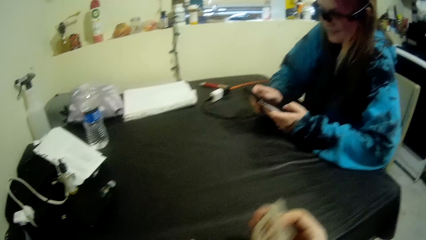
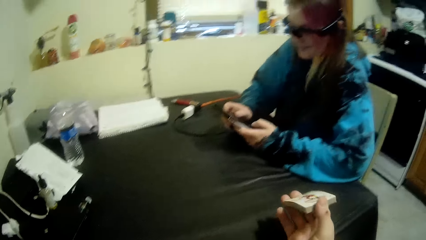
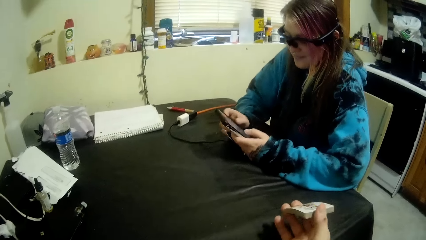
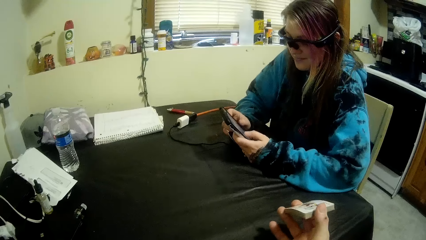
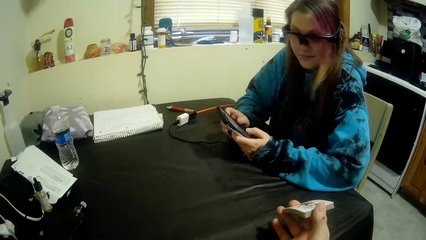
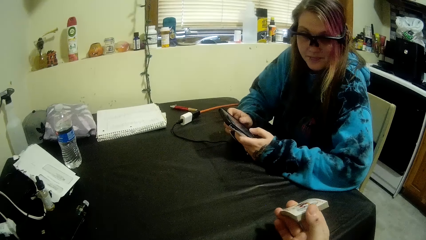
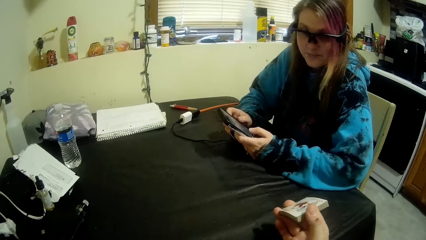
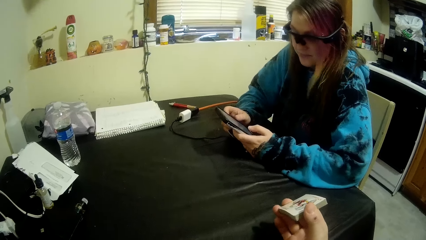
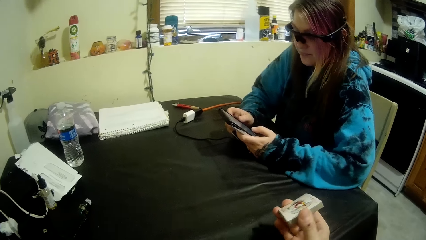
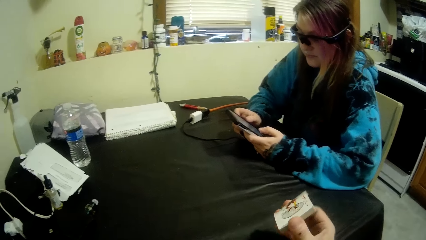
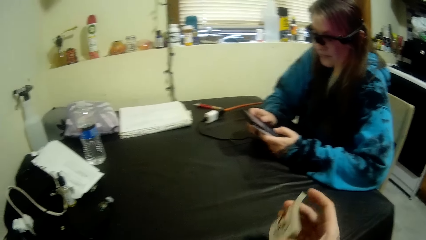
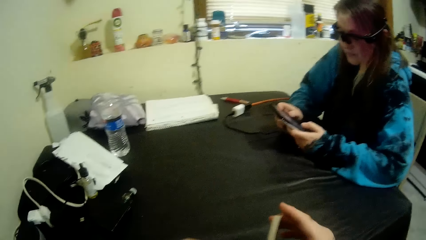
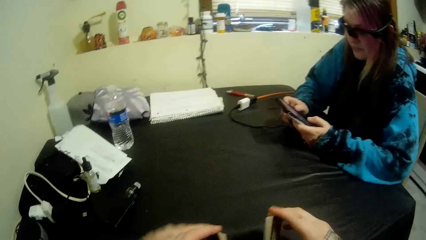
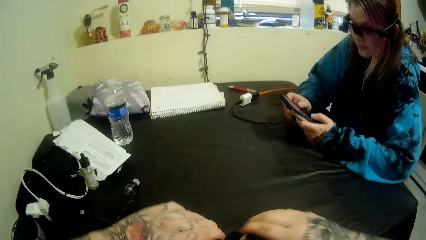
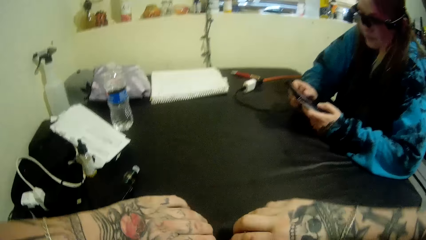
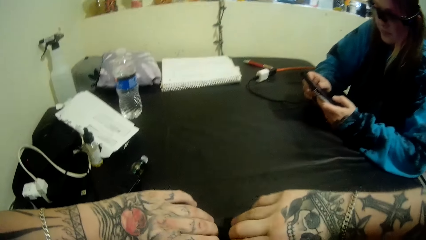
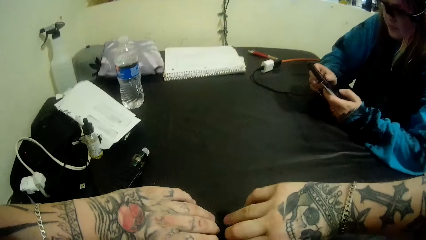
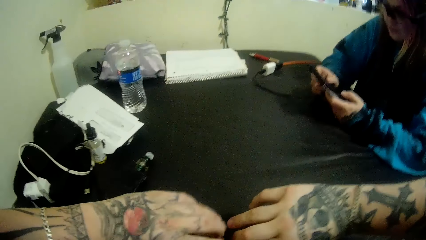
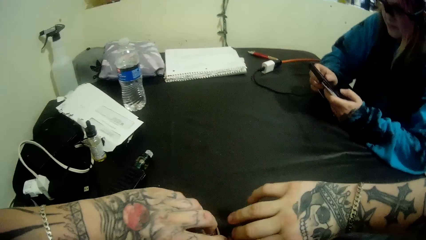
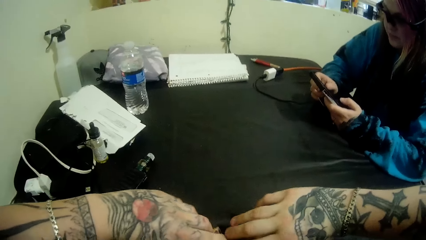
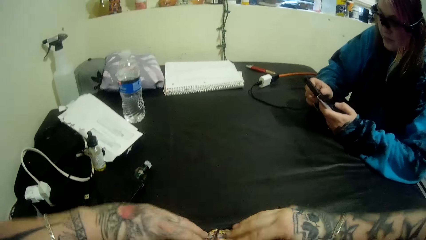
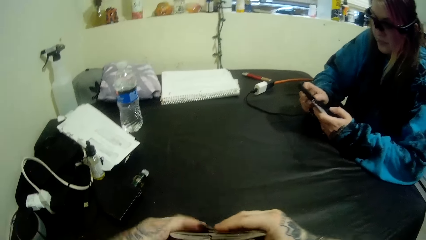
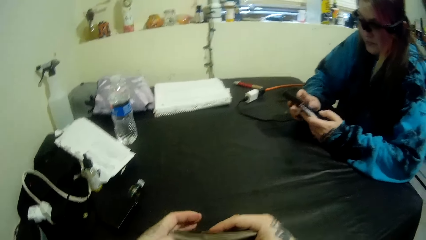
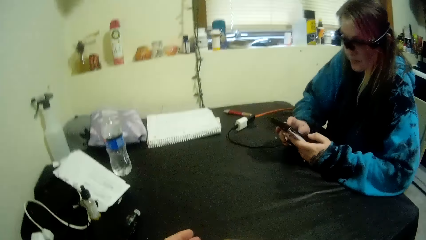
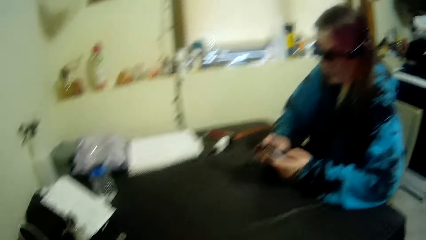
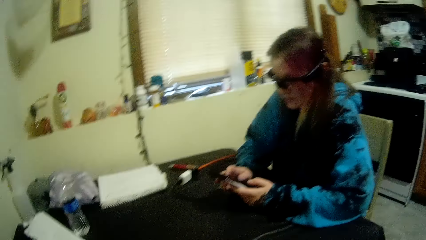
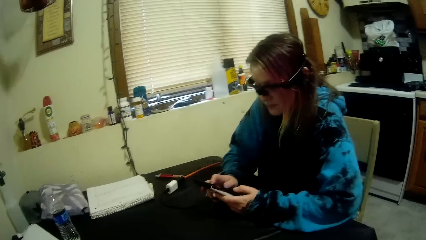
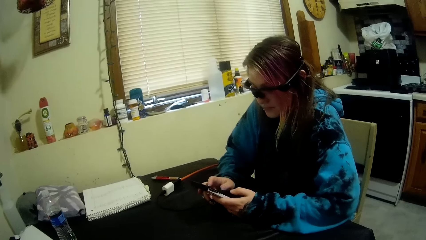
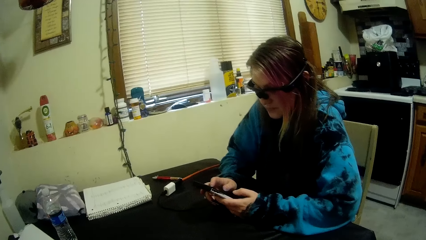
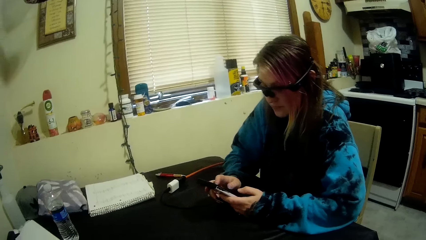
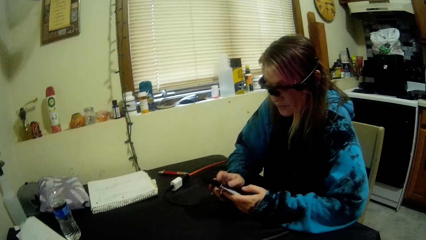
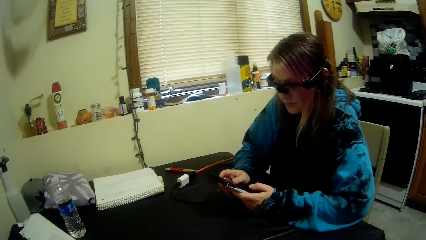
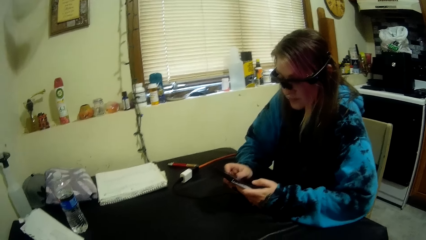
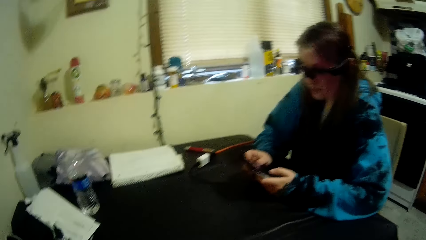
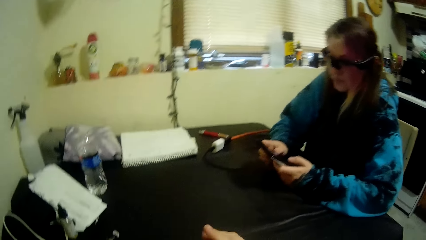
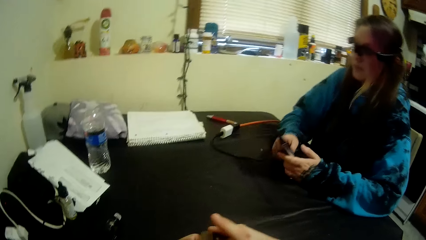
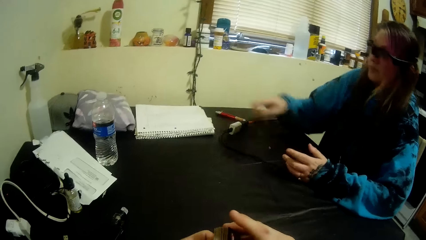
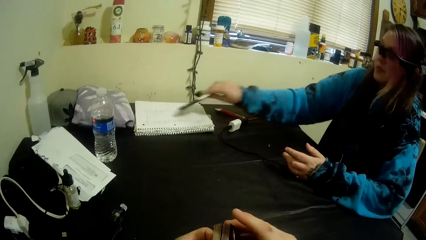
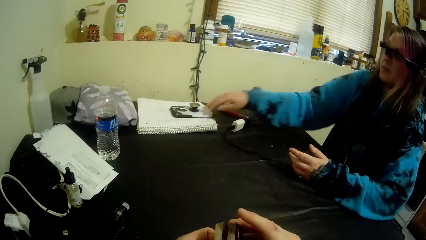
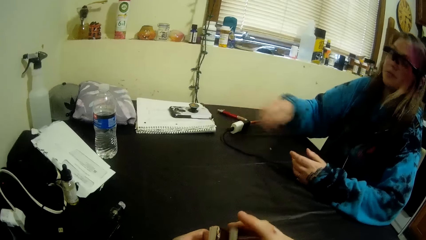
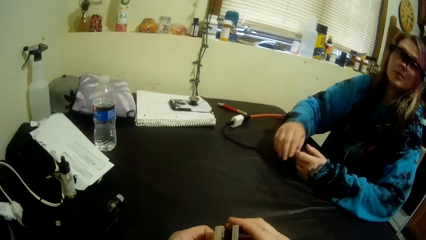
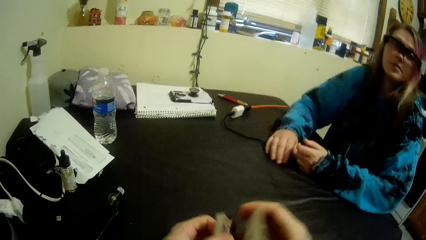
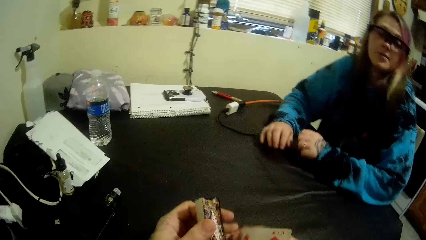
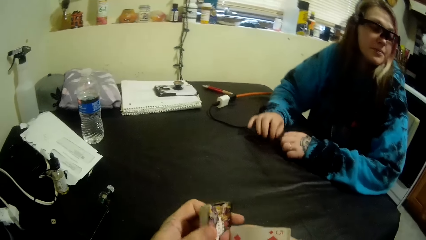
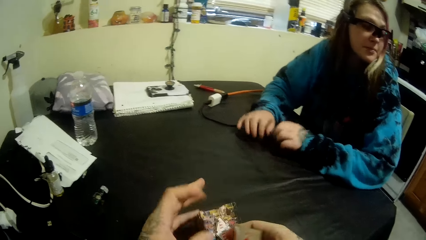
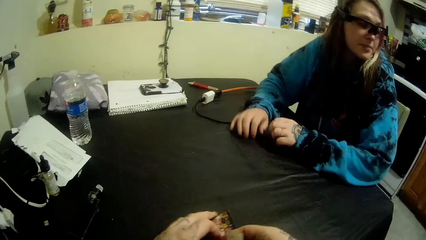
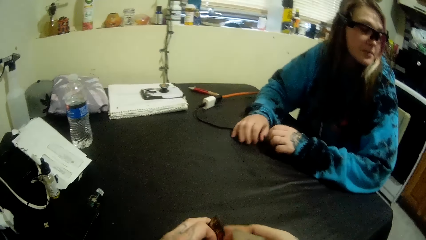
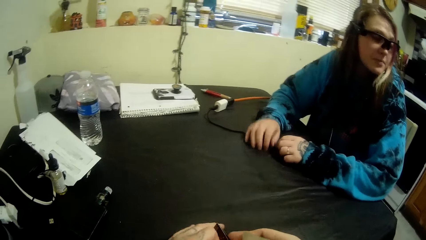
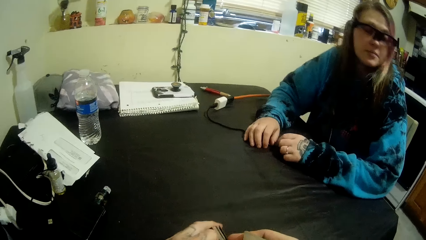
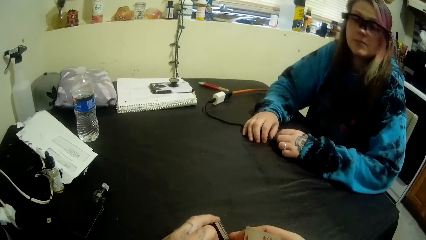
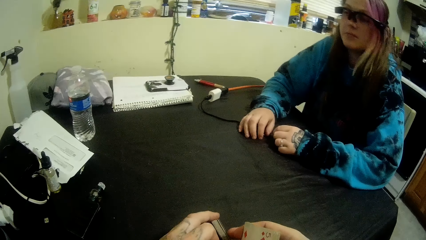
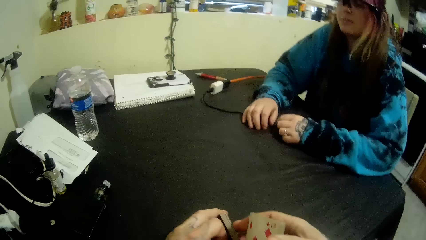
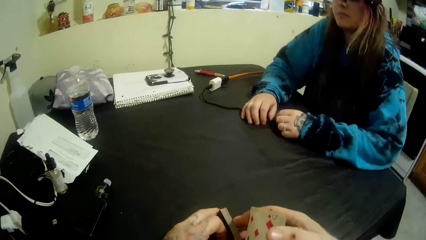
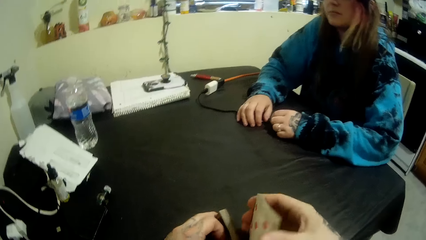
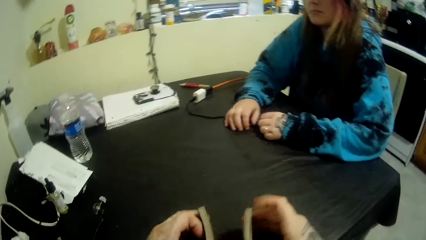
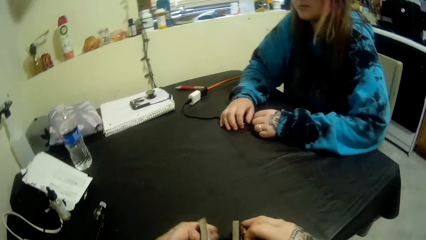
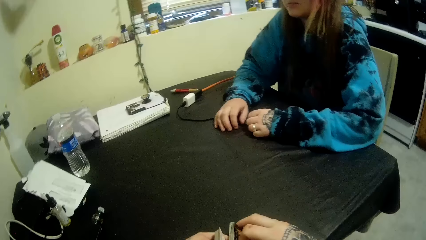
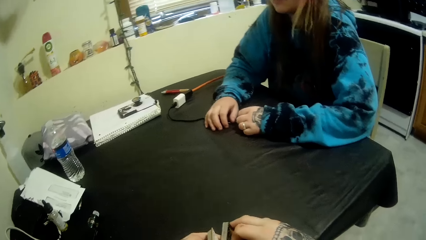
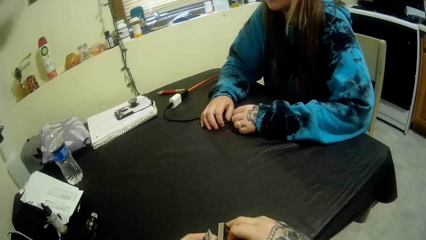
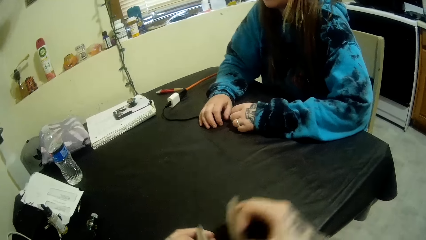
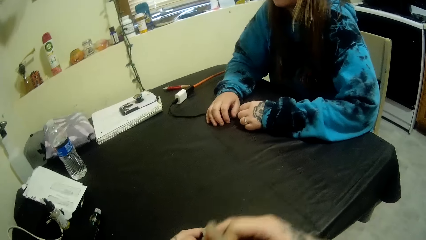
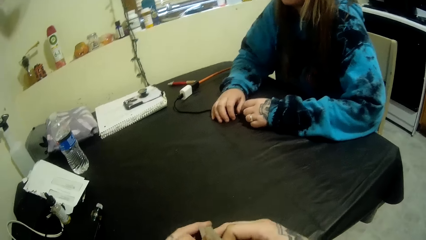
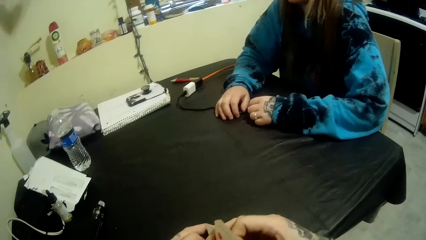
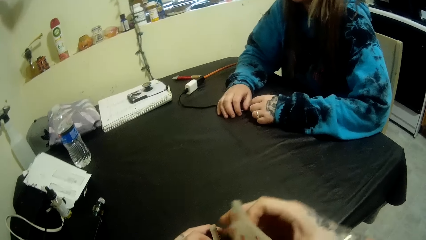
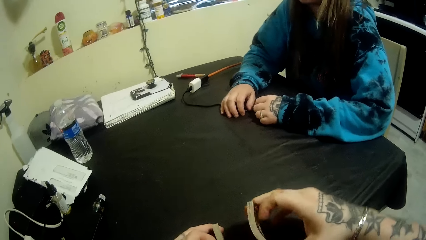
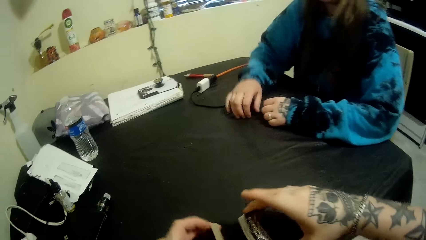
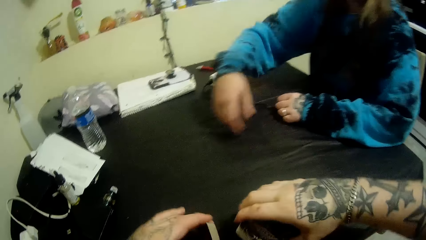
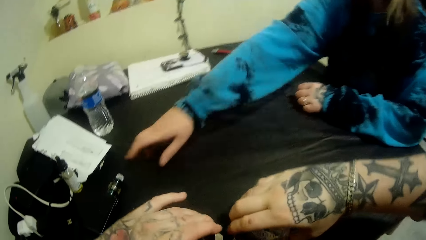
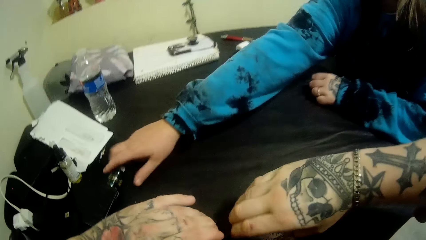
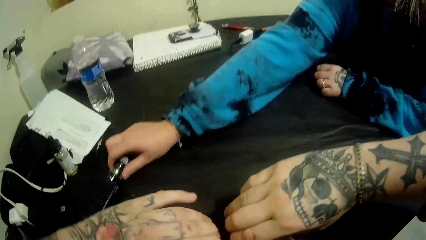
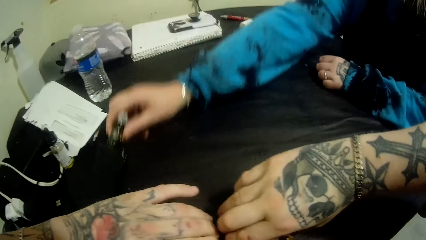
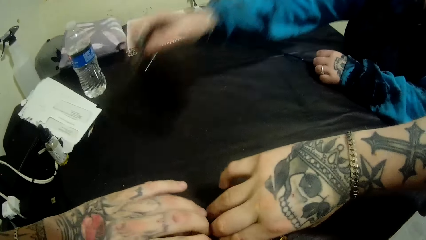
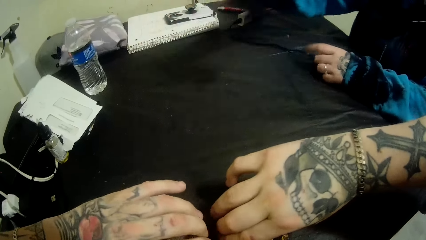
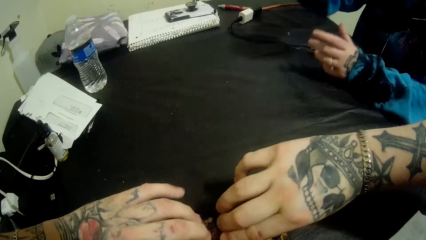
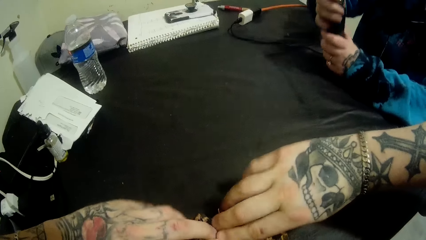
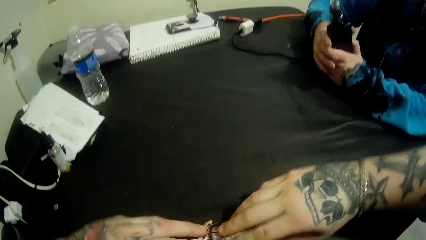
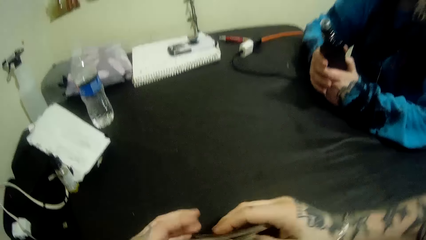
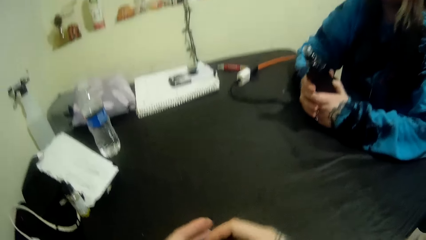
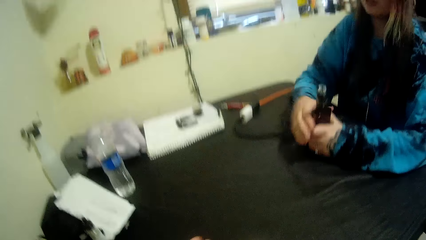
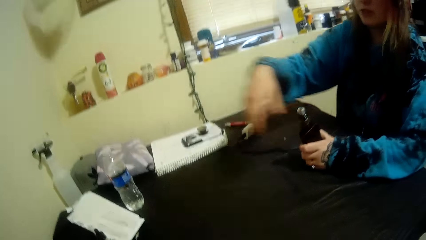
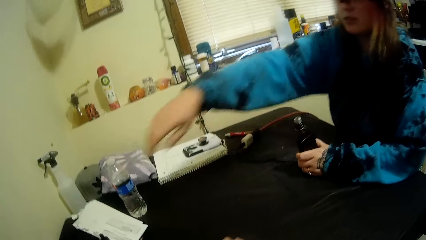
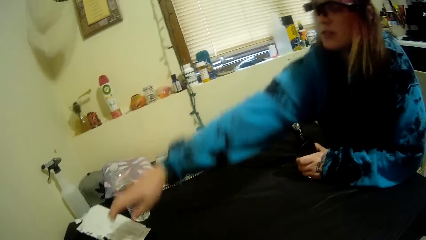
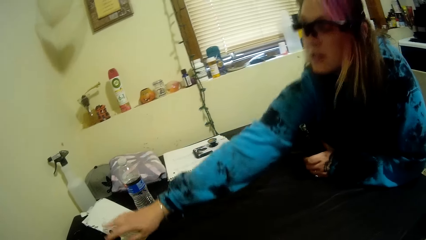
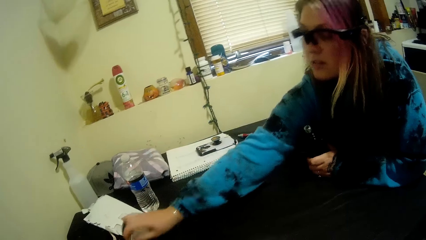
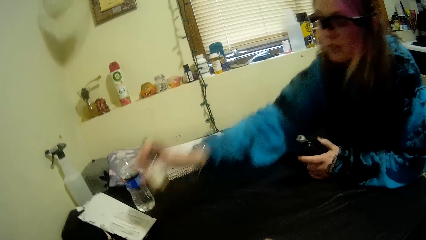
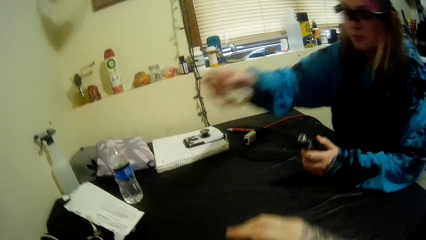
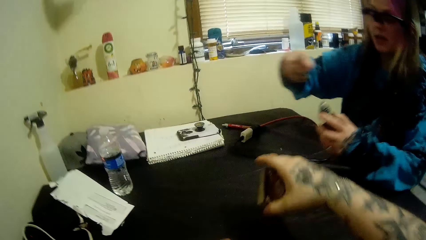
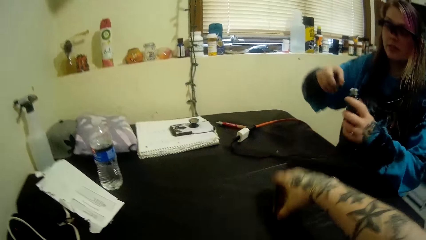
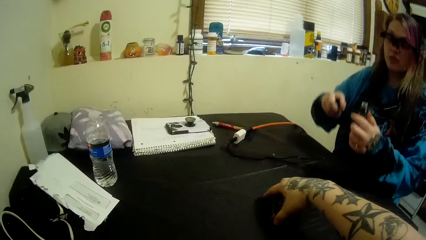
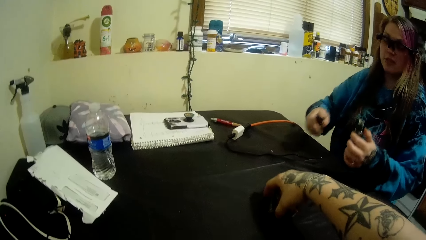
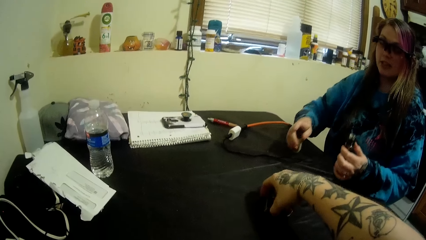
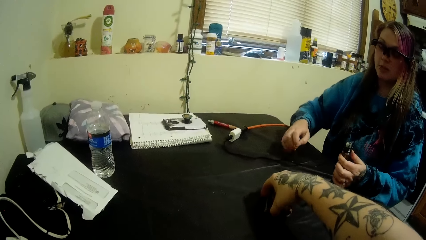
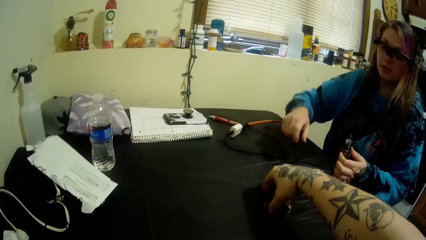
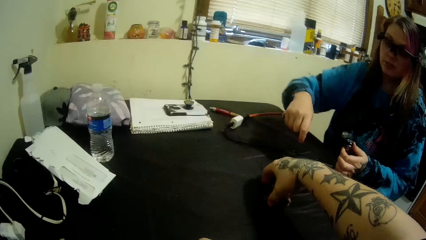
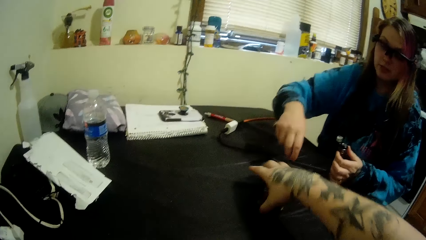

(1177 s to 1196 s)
The camera wearer shuffles the cards with his hands. He talks to a woman. The woman drops her phone on the book with her right hand. She taps her hands on the table. She picks up a bottle or vape on the table next to the camera wearer with her right hand. She talks to the camera wearer. She picks up a second bottle on the table with her right hand. The camera wearer places cards on the table next to the woman.
